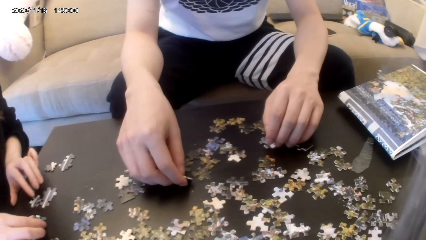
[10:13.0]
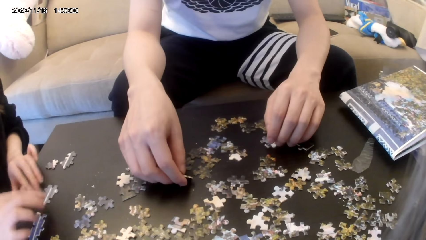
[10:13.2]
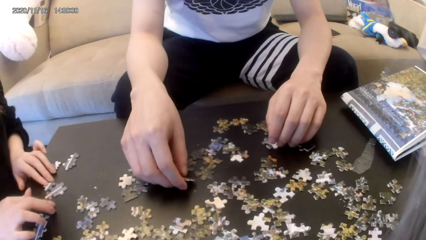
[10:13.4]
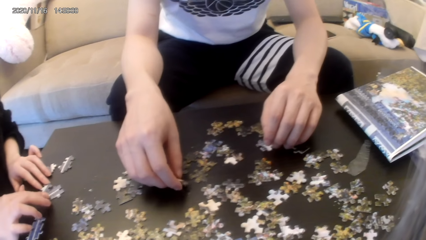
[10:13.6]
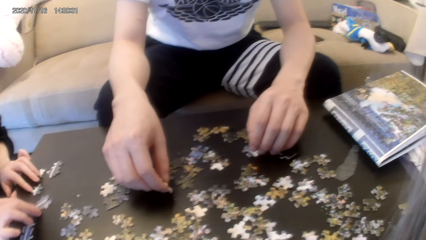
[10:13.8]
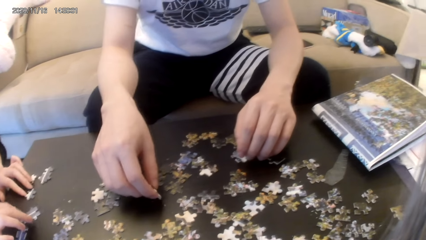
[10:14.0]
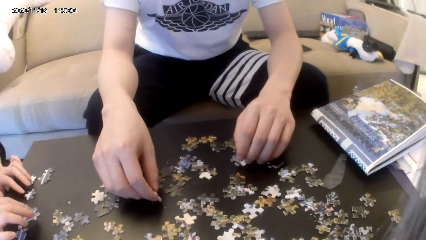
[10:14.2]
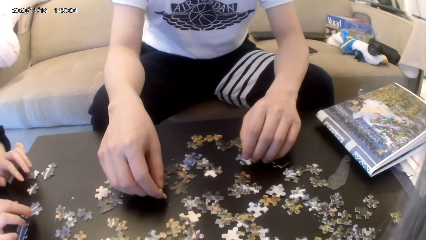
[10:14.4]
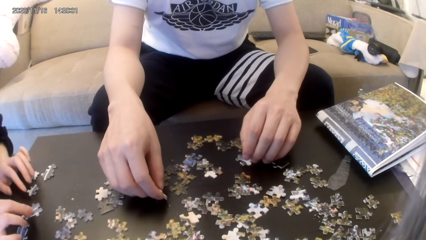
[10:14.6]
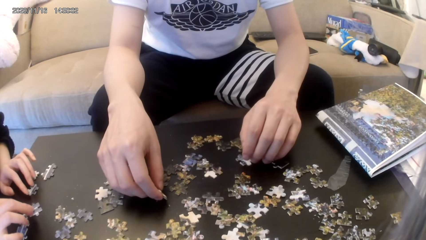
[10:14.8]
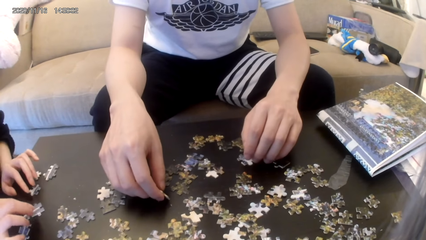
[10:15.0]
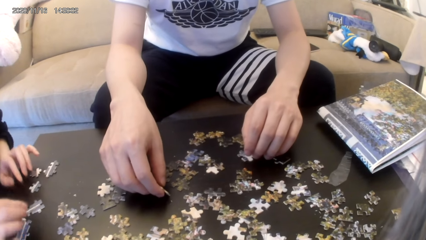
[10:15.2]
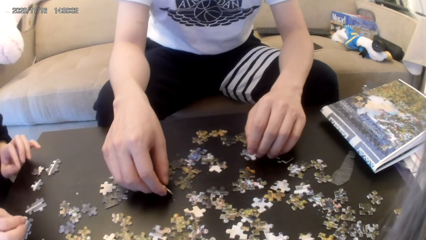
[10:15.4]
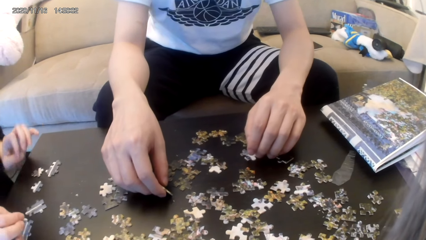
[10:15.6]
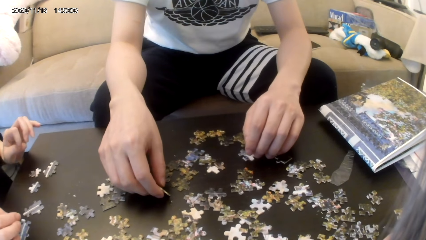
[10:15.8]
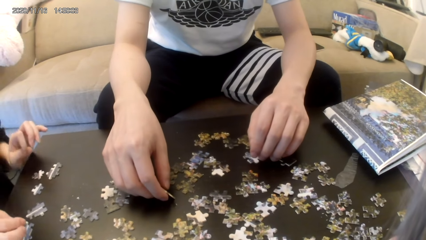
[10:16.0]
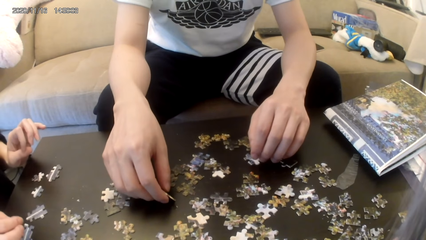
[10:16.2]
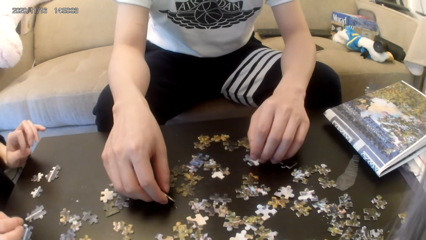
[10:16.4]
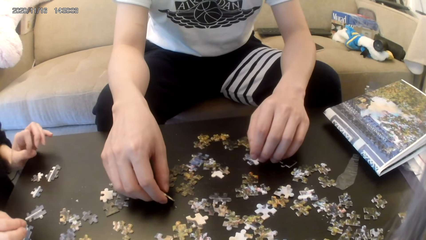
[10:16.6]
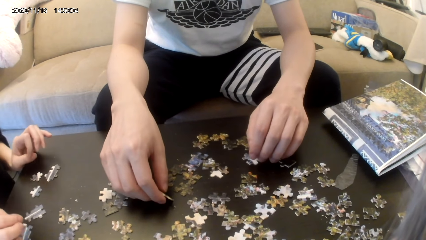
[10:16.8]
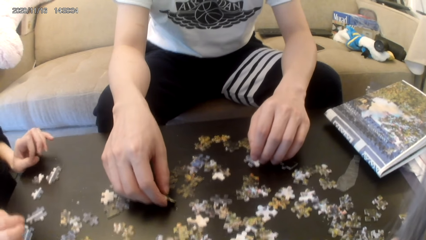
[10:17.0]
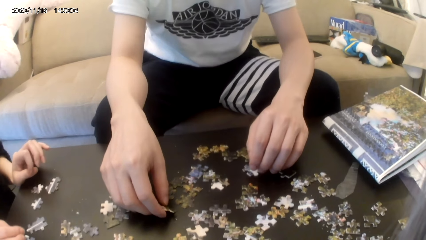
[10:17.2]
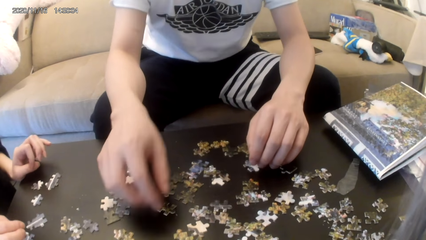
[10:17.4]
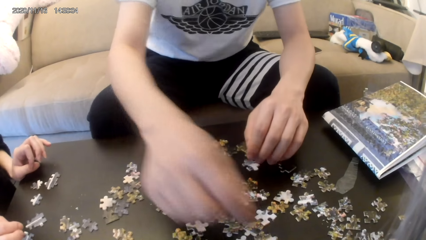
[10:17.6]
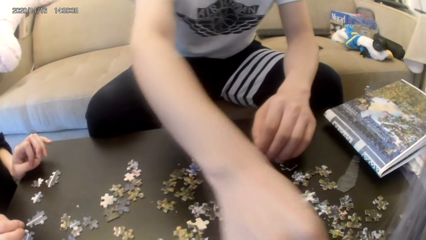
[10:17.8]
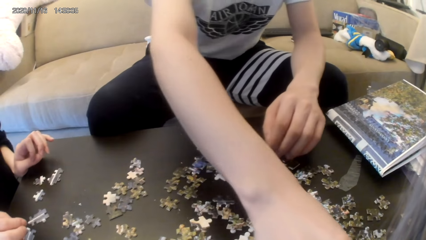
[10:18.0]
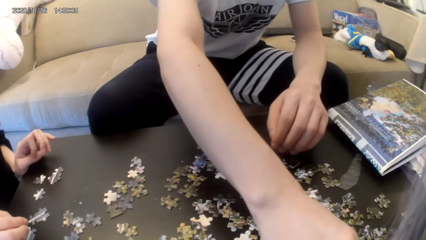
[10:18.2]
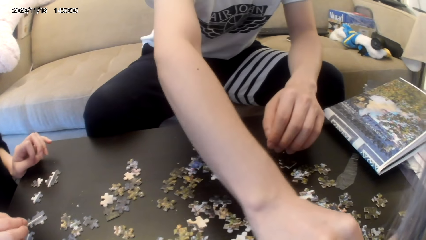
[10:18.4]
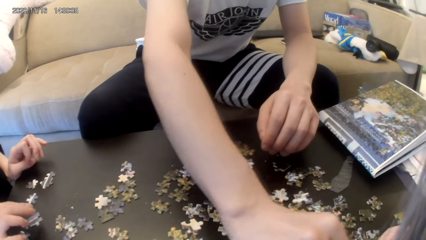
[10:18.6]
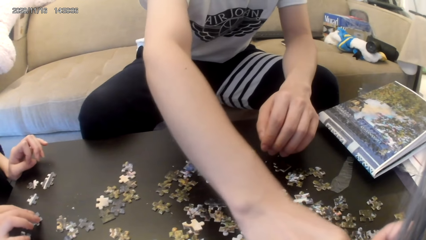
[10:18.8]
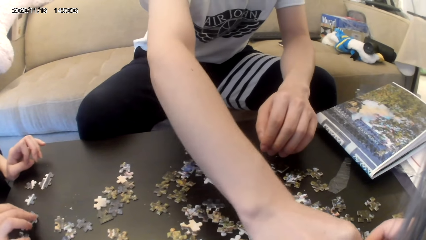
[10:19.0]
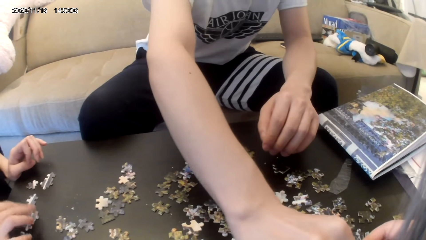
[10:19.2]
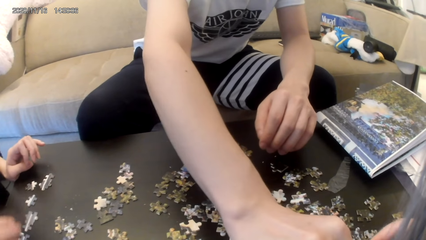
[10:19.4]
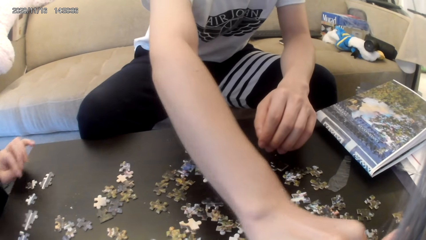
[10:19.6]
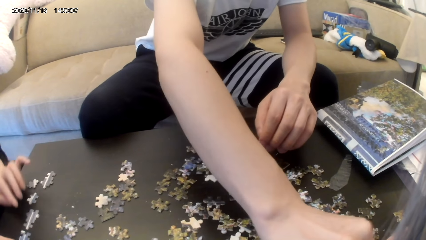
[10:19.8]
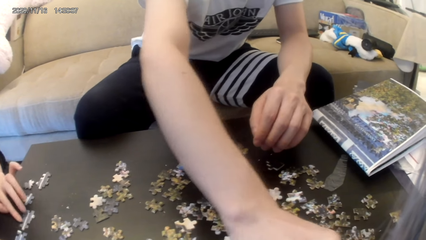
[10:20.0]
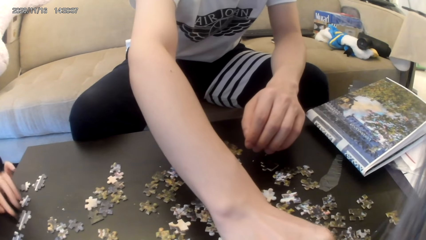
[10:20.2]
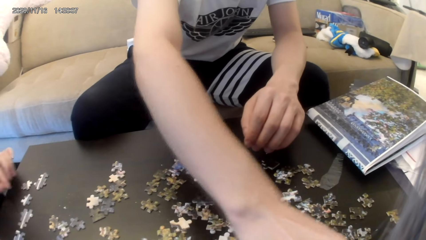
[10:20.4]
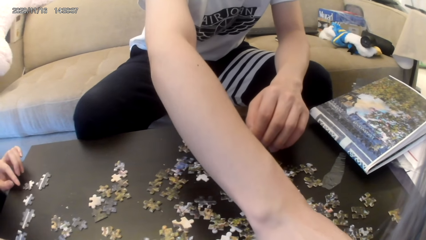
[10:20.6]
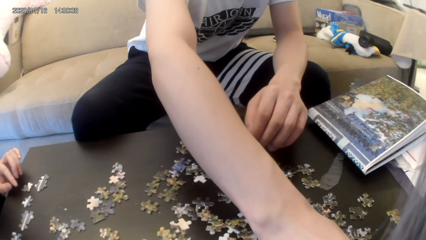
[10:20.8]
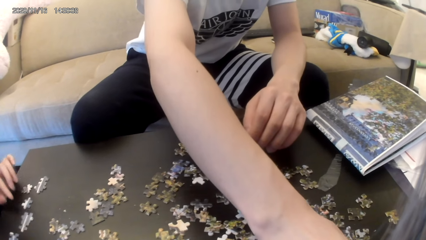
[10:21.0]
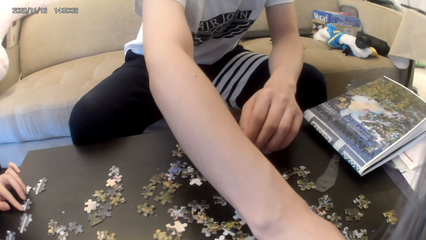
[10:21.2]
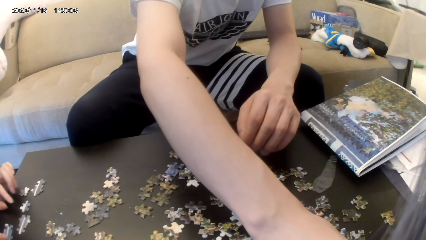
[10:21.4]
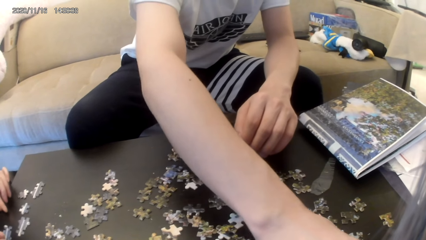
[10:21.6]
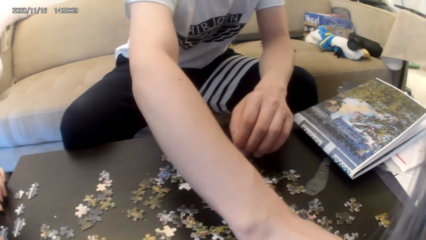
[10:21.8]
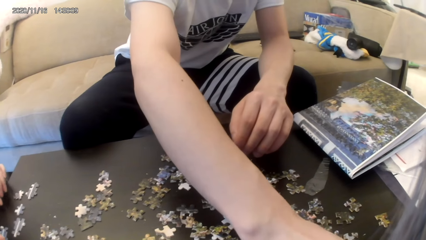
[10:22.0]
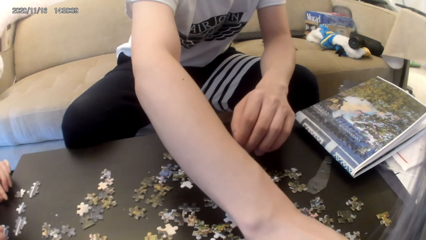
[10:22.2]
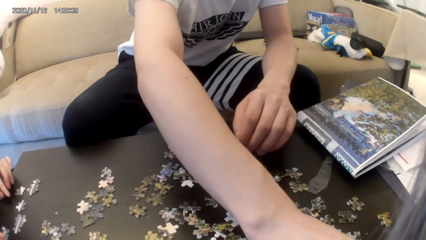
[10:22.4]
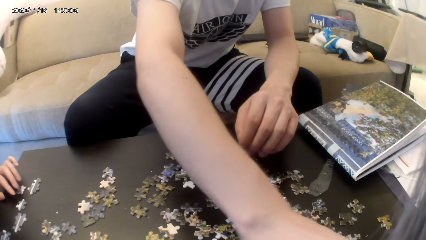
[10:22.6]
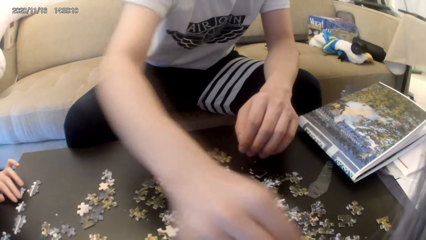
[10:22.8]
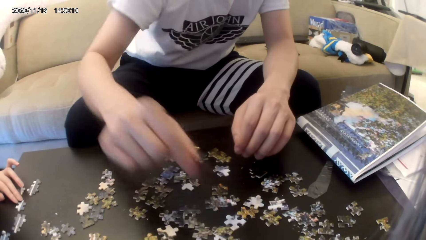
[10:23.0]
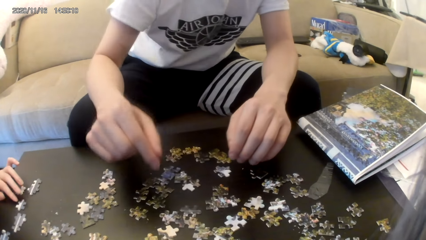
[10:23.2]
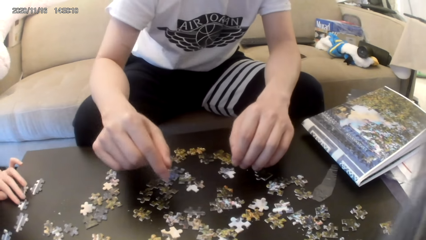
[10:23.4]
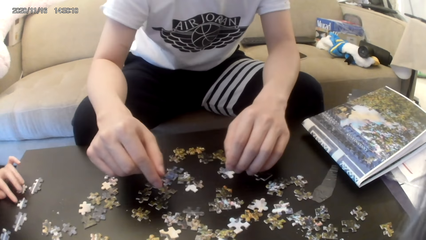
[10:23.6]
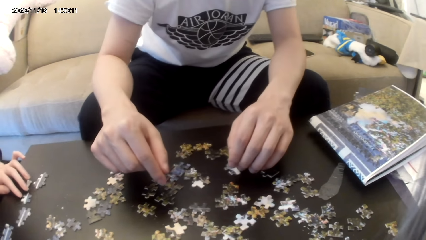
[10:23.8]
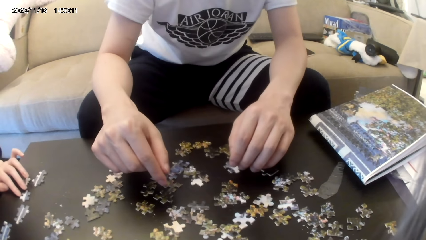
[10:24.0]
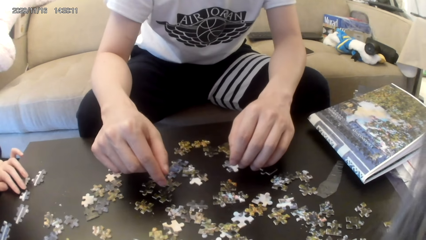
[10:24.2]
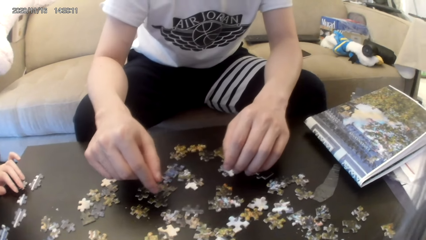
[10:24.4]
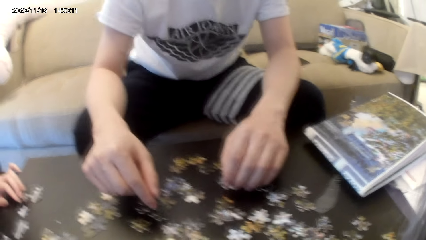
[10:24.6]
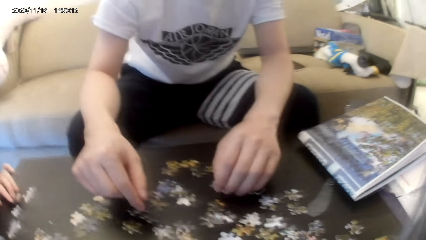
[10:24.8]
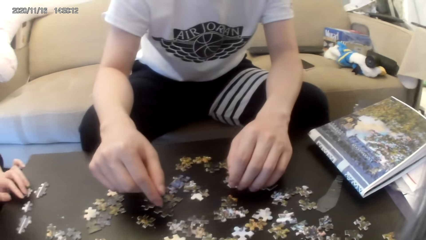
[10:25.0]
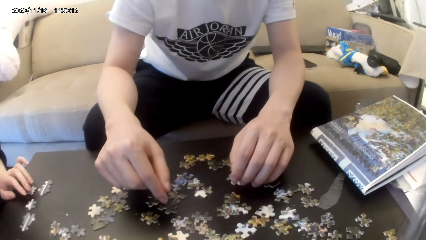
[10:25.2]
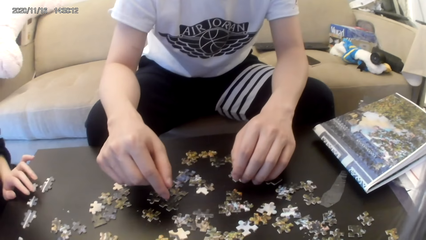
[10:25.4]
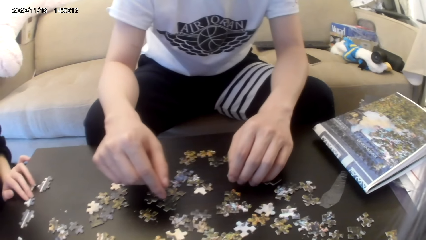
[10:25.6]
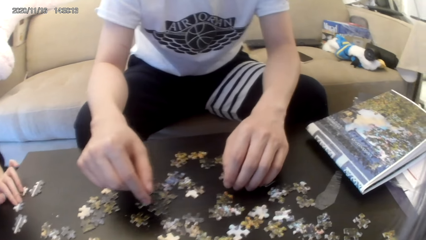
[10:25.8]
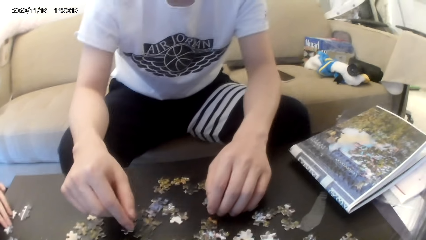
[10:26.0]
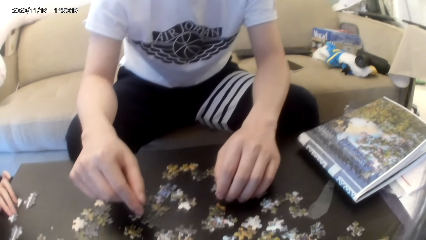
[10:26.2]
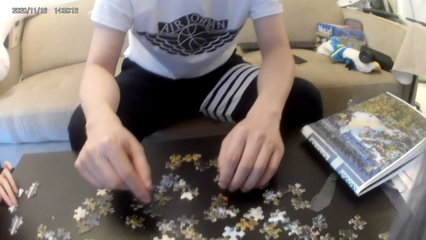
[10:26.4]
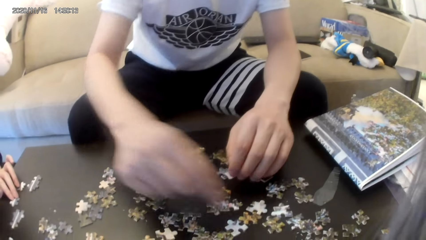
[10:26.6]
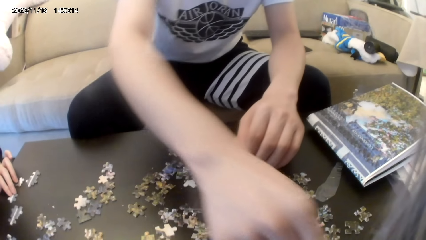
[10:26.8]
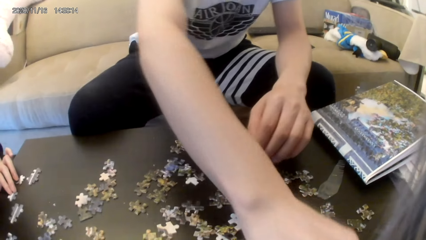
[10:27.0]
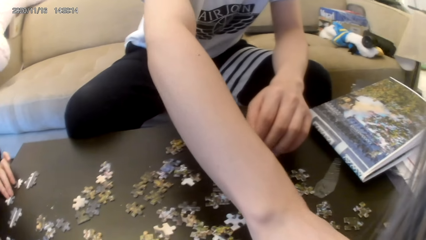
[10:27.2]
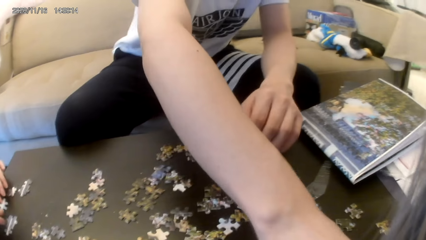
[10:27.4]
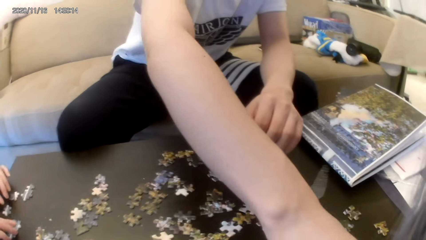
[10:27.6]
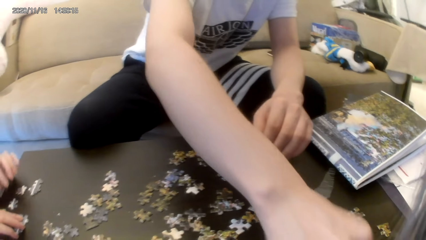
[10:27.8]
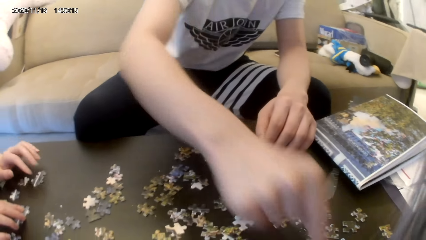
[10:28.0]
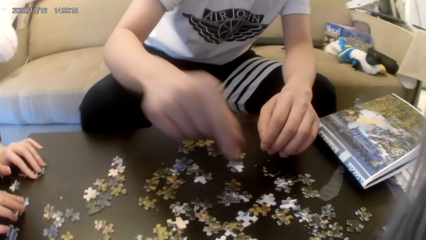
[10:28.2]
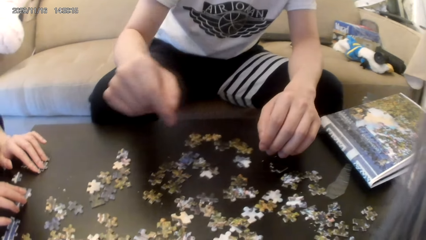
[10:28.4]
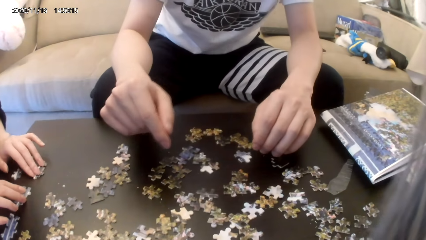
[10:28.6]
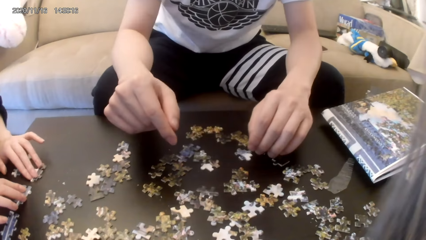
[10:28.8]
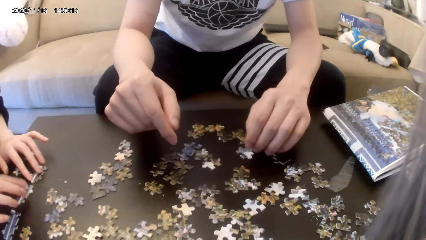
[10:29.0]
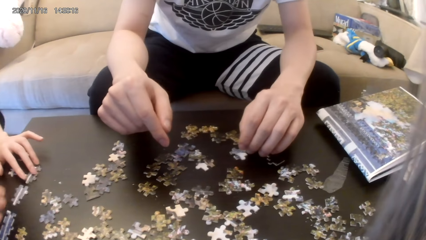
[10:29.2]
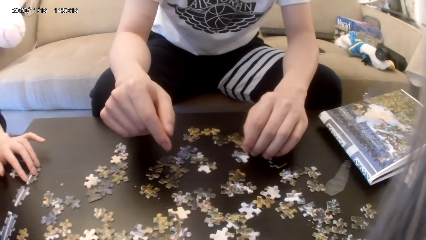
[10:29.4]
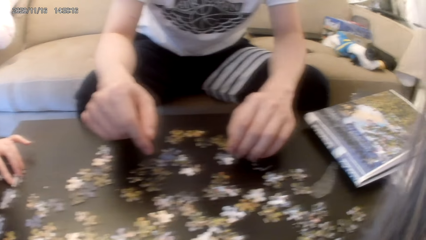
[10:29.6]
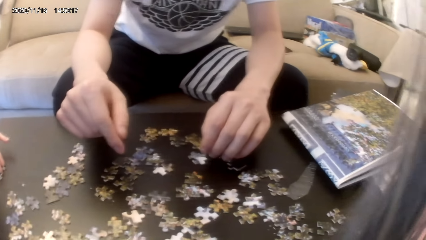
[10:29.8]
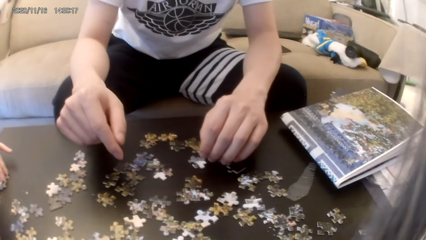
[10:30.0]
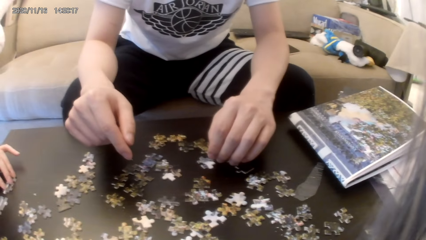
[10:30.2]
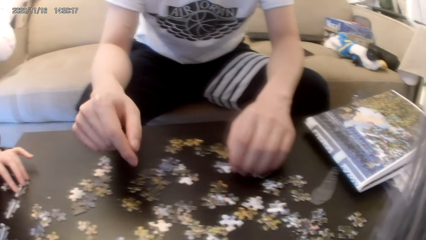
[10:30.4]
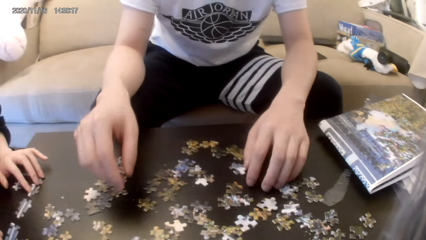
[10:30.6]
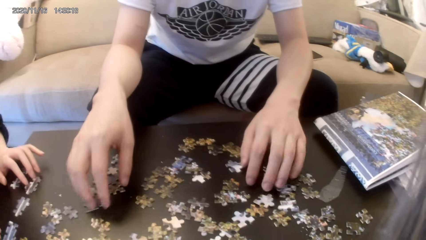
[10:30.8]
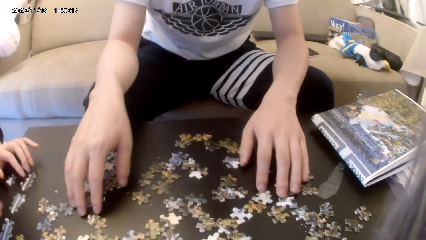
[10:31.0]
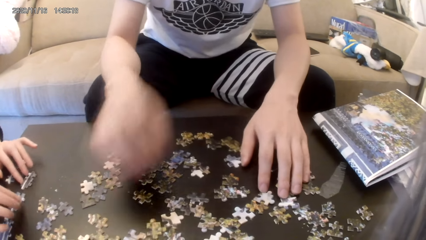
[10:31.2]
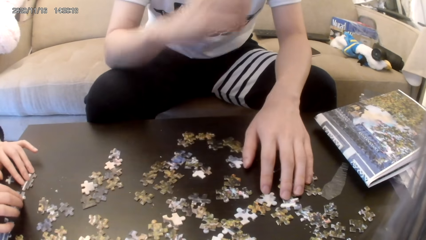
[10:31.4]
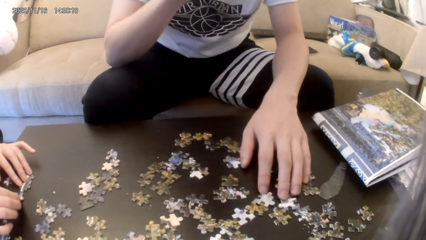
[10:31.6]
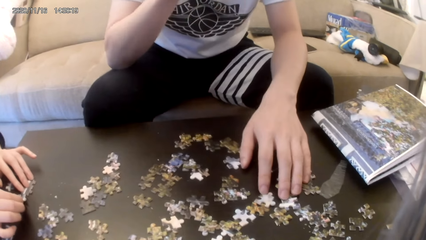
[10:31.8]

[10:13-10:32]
A person stares around. The person picks a puzzle. Another person joins puzzles.
